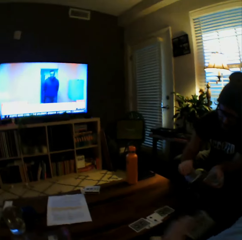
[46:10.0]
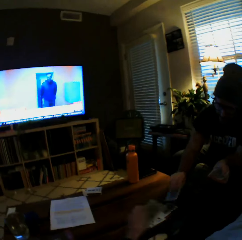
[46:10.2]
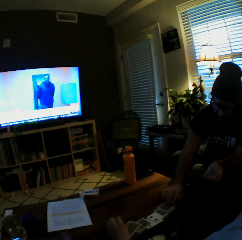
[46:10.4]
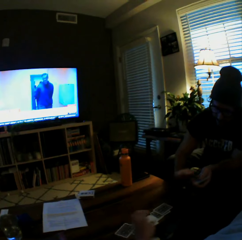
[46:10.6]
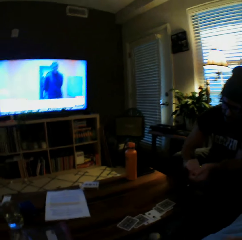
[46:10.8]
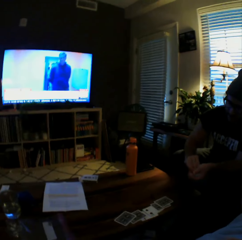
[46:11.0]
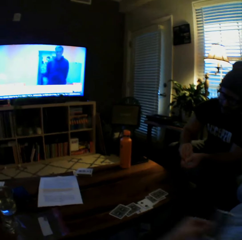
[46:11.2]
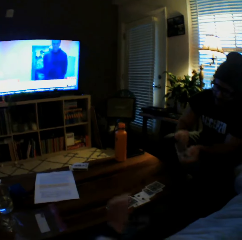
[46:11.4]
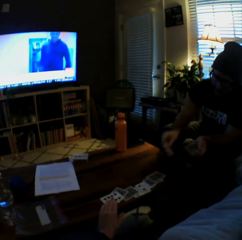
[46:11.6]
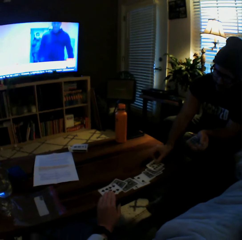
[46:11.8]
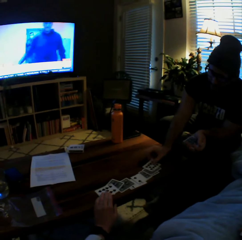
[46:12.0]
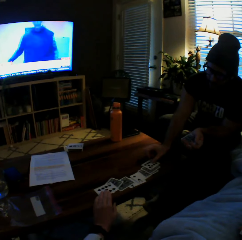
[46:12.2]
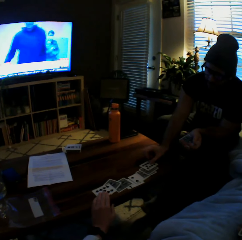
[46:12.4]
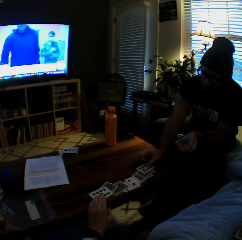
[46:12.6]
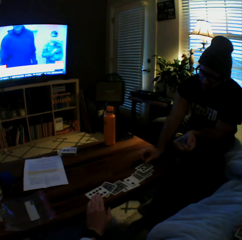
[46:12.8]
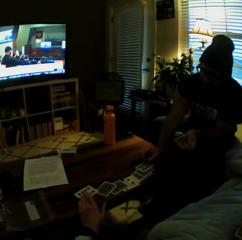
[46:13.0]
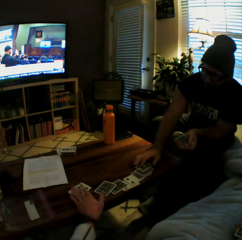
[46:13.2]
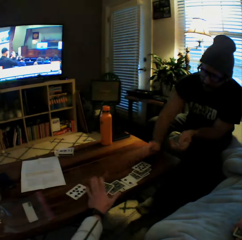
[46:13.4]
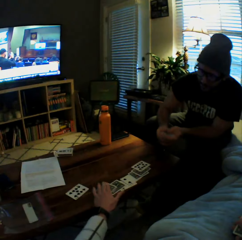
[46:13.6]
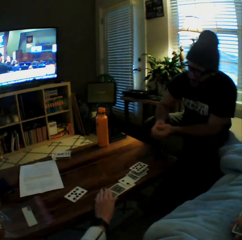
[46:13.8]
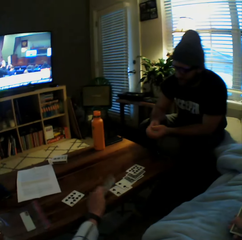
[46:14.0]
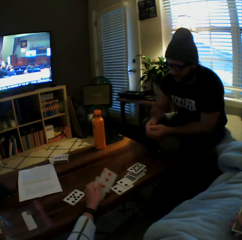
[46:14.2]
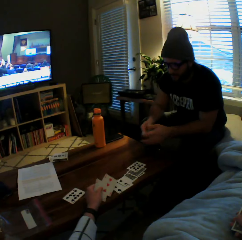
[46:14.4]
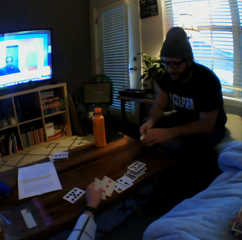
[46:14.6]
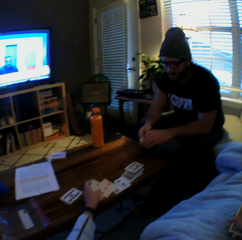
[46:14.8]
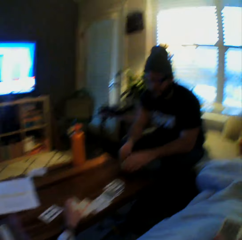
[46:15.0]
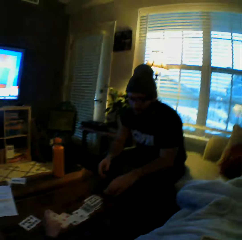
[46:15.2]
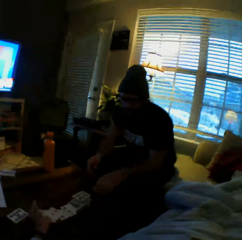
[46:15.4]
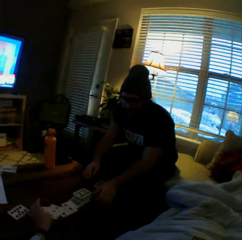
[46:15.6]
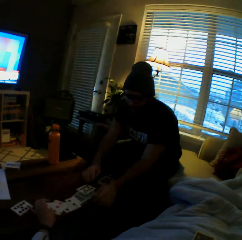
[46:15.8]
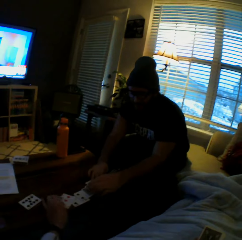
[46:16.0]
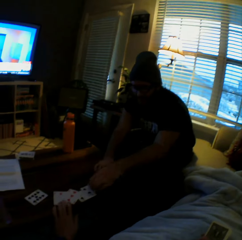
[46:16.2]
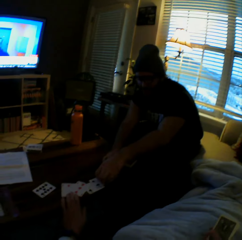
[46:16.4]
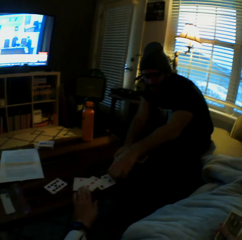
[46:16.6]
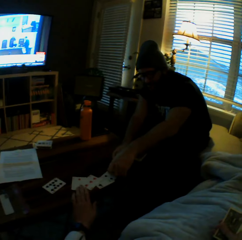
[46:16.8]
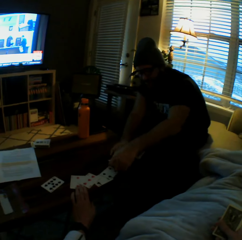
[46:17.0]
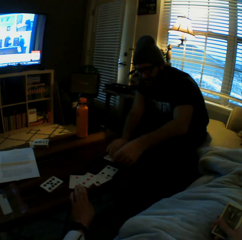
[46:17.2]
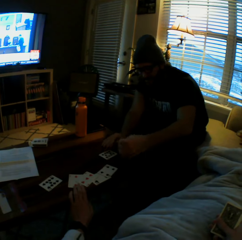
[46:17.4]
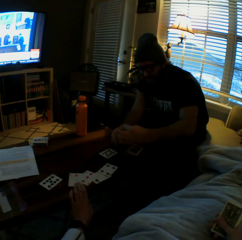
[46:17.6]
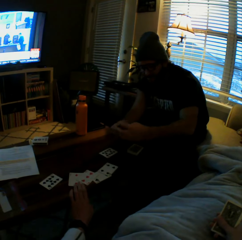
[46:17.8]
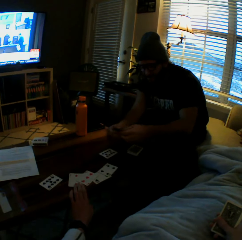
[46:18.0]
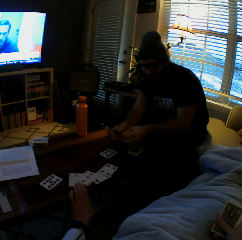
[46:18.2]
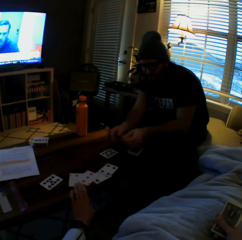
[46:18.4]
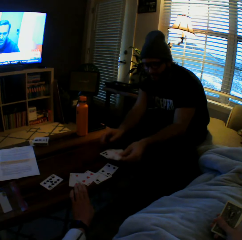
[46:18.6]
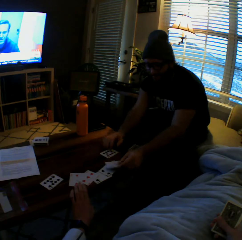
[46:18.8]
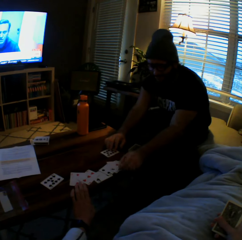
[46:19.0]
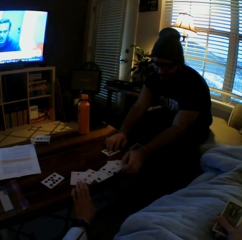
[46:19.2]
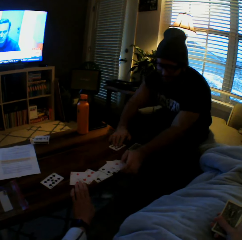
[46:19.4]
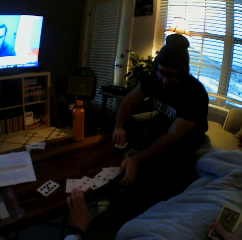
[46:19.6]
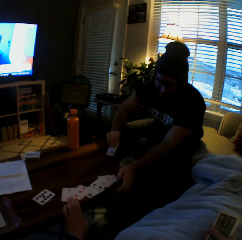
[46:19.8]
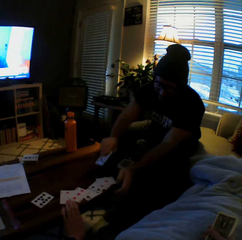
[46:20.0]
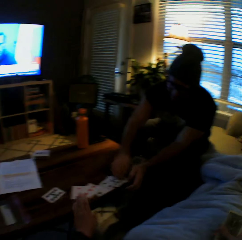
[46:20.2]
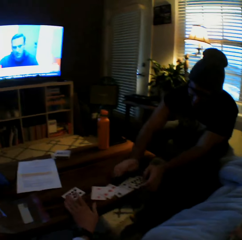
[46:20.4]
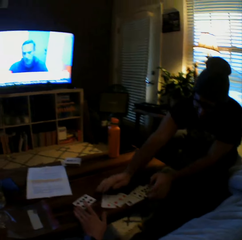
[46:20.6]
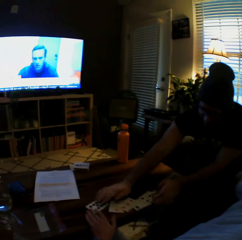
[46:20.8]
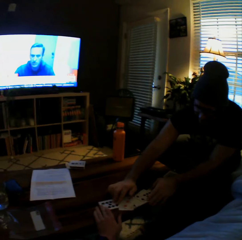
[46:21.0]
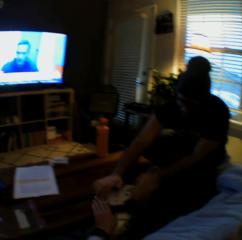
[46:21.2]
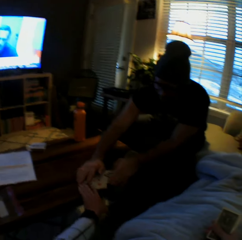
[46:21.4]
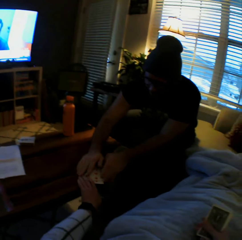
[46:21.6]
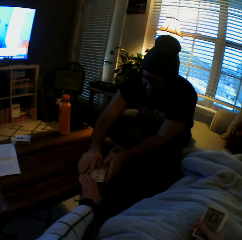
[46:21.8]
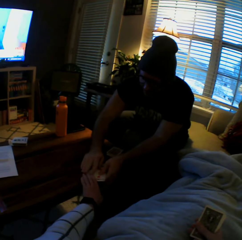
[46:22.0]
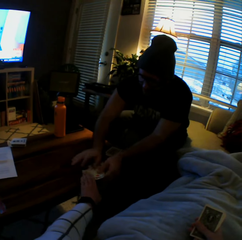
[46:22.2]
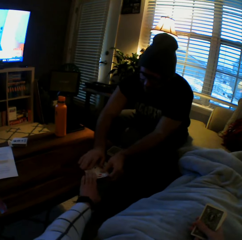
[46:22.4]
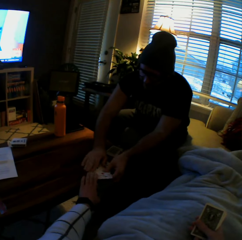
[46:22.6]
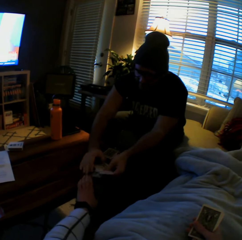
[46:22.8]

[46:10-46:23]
The man picks another card from his left hand with his right hand. He plays the second card on the table with his left hand. The camera wearer plays another card on the table with her left hand. The man picks another card from his left hand with his right hand. The camera wearer plays another card on the table with her left hand. The man plays the third card on the table with his left hand. The camera wearer moves the third card on the table with her left hand. She turns cards. She picks the second card from the table with her left hand. The man adjusts the set of cards in both his hands. The camera wearer drops the second card on the table with her left hand. The man puts a card on the table. He puts a card on the table again. He places his right hand on some cards on the table. He picks cards on the table. He picks a card from the table with his right hand. He drops the card on the table with his right hand. He picks another card from the table with his right hand. He drops the second card on the table with his right hand. He pushes cards on the table. The camera wearer moves some cards on the table with her left hand. The man gathers some cards on the table with both his hands.

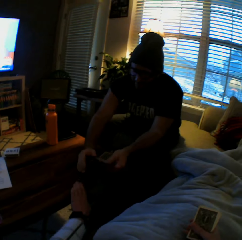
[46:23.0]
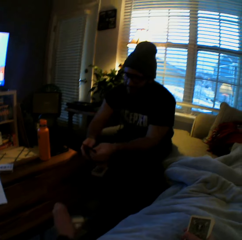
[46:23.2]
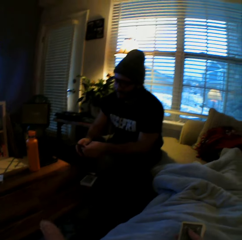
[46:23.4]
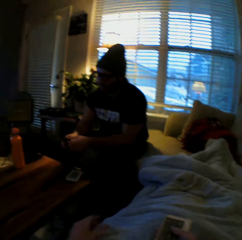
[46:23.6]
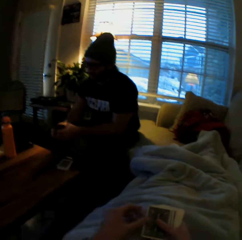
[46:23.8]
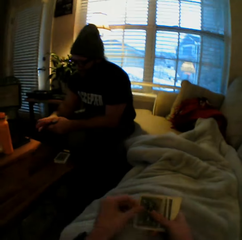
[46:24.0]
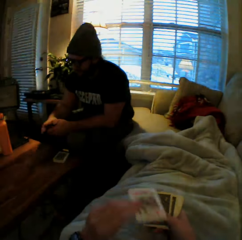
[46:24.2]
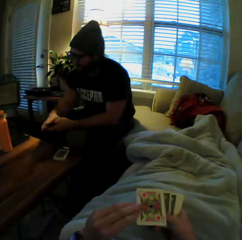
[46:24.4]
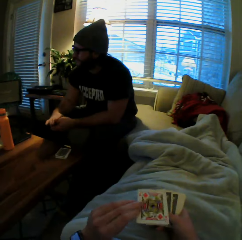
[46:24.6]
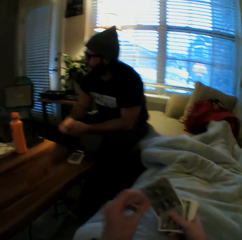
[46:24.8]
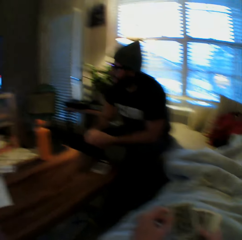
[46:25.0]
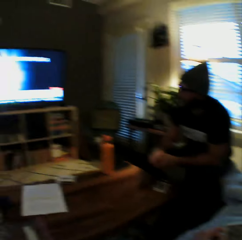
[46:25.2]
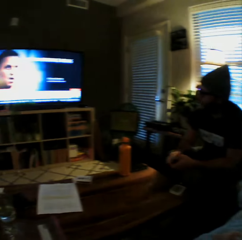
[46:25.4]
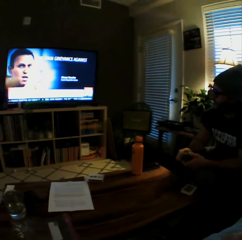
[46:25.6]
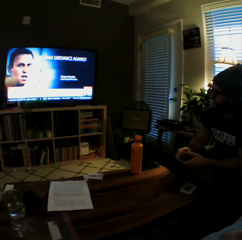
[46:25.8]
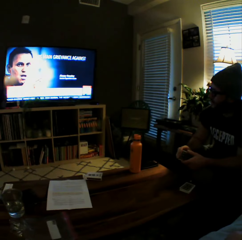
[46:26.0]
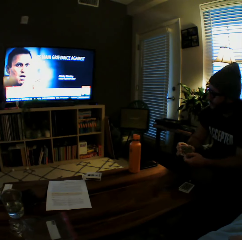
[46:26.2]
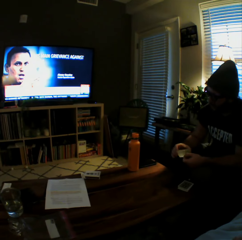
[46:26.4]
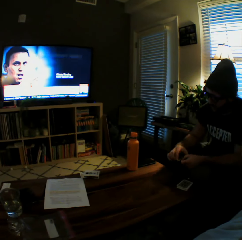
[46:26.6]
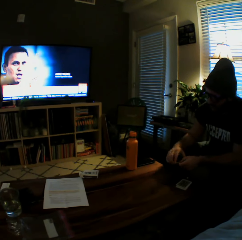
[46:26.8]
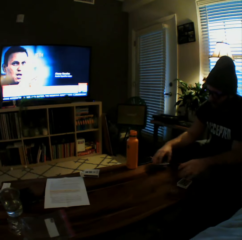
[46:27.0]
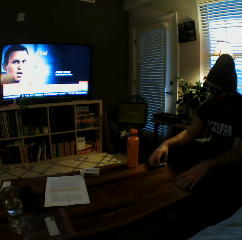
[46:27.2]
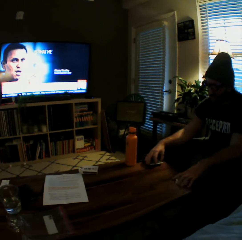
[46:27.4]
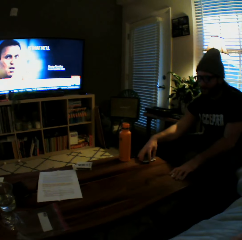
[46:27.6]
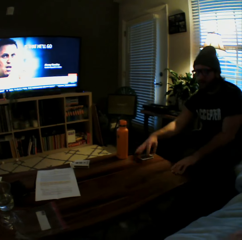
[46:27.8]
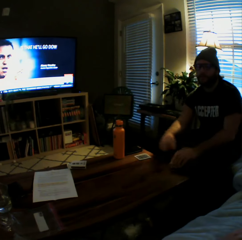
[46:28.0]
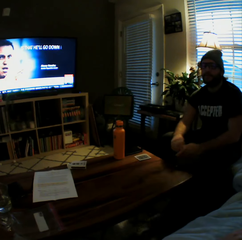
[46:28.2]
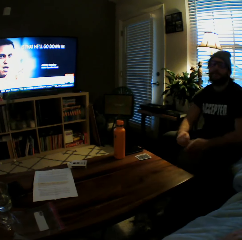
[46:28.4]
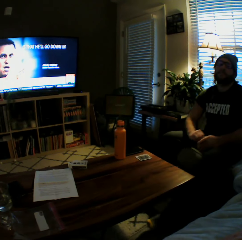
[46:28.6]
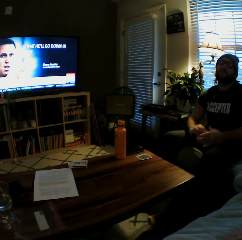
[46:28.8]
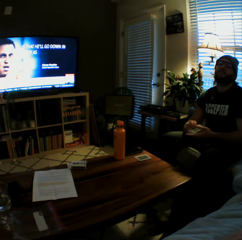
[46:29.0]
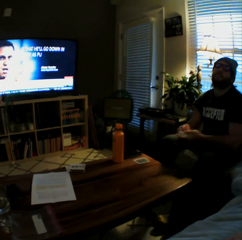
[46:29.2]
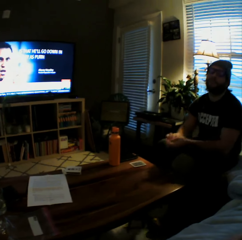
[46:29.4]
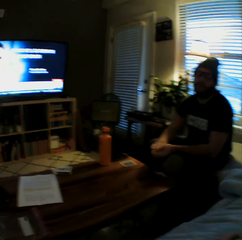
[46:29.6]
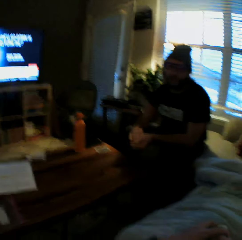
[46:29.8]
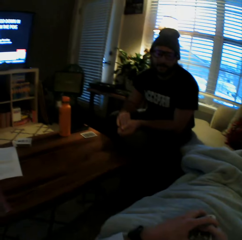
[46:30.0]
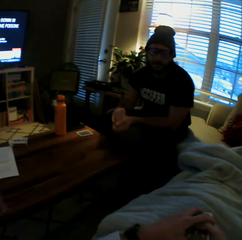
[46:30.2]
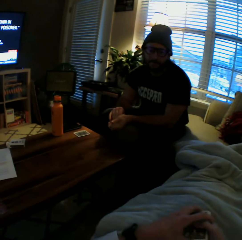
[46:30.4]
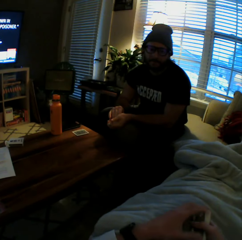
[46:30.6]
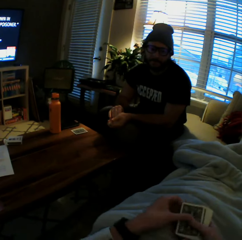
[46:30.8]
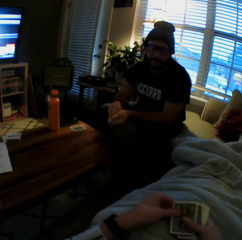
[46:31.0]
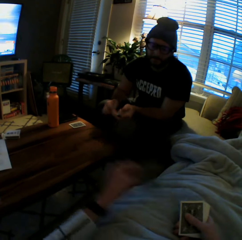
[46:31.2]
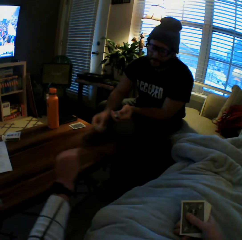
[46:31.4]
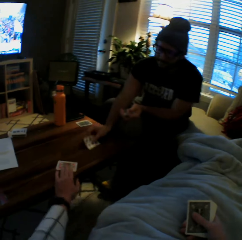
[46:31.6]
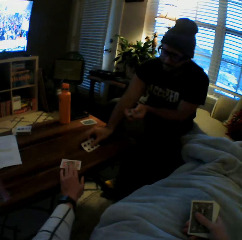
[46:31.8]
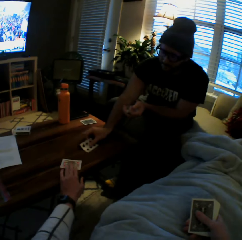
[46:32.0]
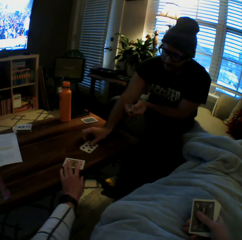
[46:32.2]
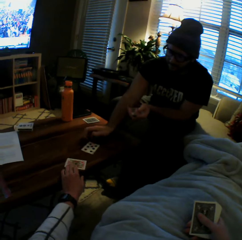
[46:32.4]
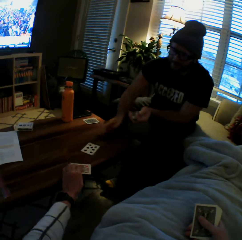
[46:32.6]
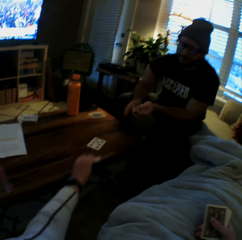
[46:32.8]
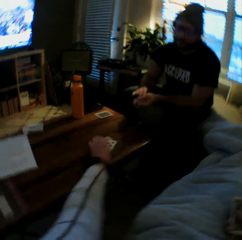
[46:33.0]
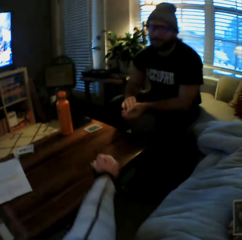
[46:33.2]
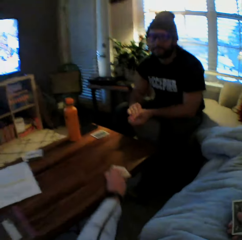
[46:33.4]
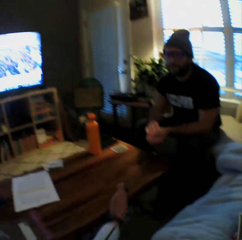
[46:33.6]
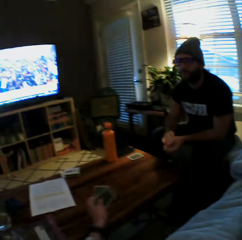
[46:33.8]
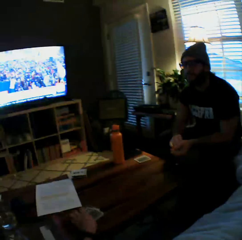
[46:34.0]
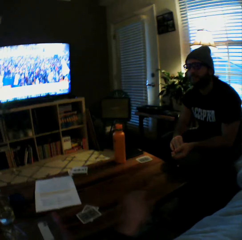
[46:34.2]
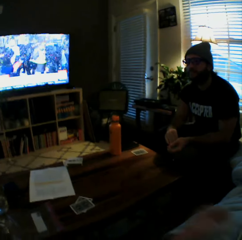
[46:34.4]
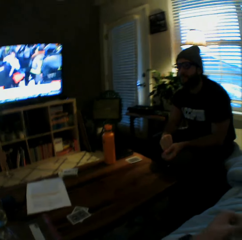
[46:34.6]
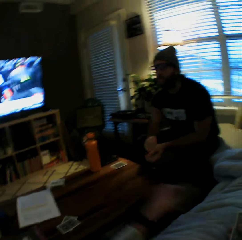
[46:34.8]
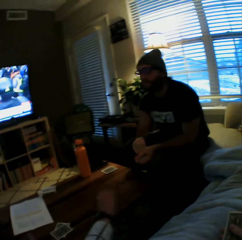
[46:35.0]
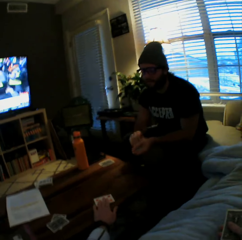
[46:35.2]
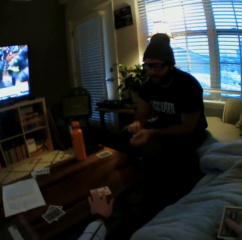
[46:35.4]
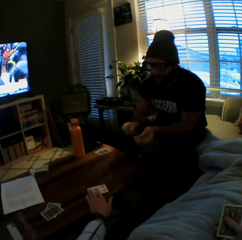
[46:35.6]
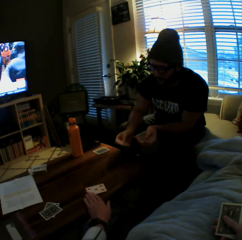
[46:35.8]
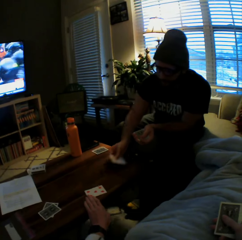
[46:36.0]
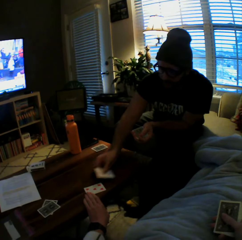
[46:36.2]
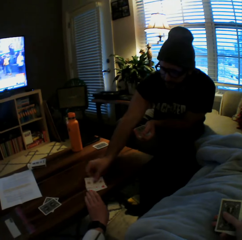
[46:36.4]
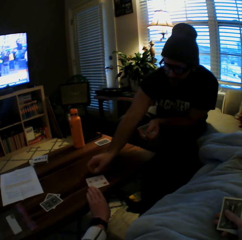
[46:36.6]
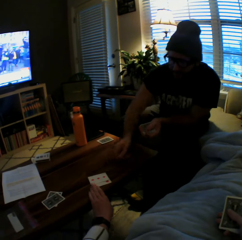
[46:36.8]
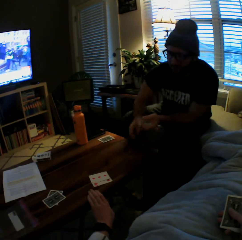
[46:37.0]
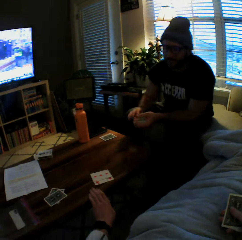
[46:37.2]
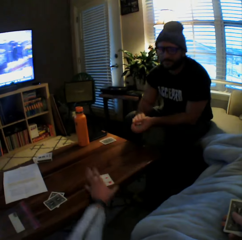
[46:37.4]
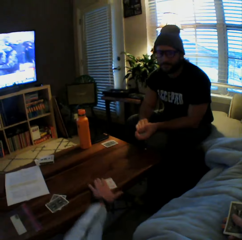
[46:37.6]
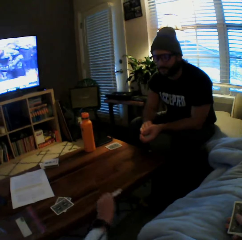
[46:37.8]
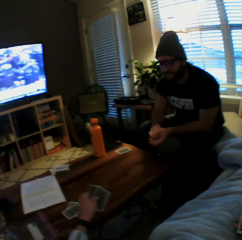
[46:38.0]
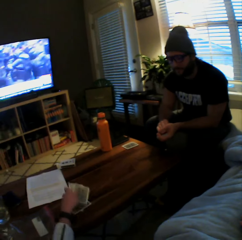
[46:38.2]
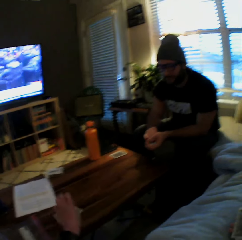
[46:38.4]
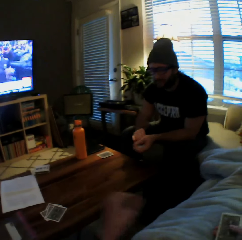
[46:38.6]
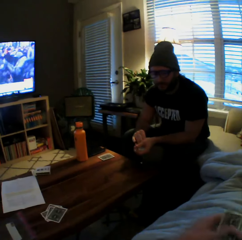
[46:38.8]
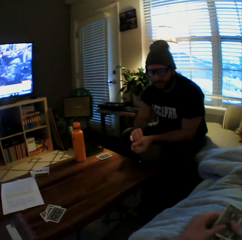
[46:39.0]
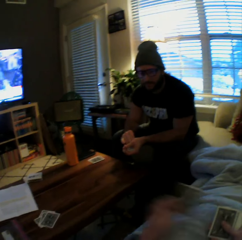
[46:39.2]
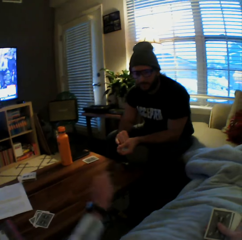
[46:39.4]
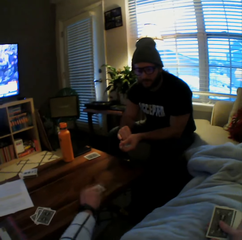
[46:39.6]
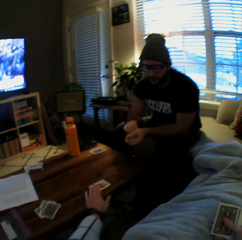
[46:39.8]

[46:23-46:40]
The man picks cards on the table. He arranges the cards in both his hands. The camera wearer turns a card over in her right hand with her left hand. The man drops the cards on the table with his left hand. He picks the set of cards from the table with his right hand. He shuffles the set of cards in both his hands. He picks a card from his left hand with his right hand. The camera wearer plays a card on the table with her left hand. The man plays the card on the table with his right hand. The camera wearer picks the cards from the table with her left hand. She drops the cards on the table with her left hand. The man shuffles the set of cards in his left hand with his right hand. The camera wearer plays a card on the table with her left hand. The man plays a card on the table with his right hand. The camera wearer picks the cards from the table with her left hand. She drops the cards on the table with her left hand.
